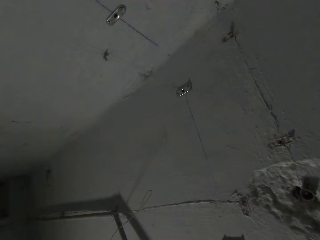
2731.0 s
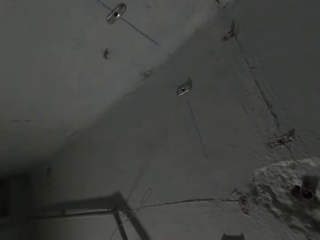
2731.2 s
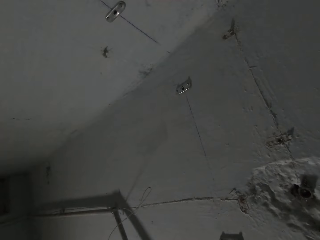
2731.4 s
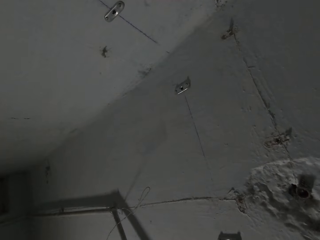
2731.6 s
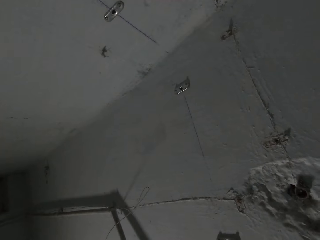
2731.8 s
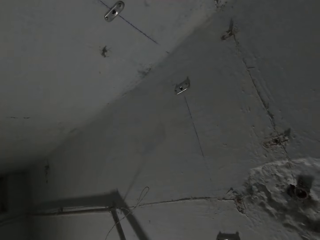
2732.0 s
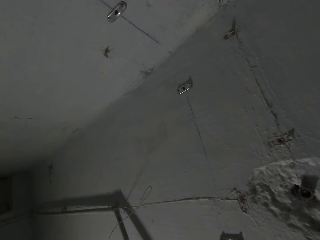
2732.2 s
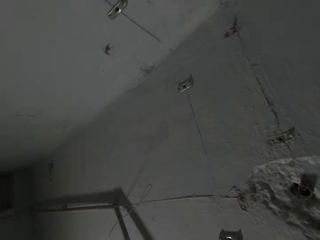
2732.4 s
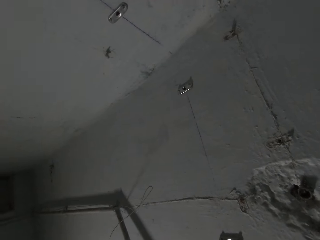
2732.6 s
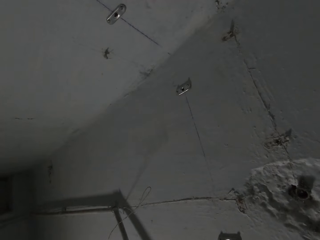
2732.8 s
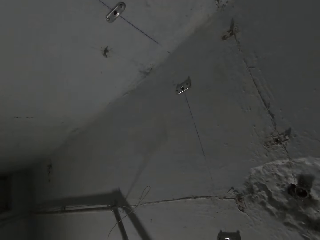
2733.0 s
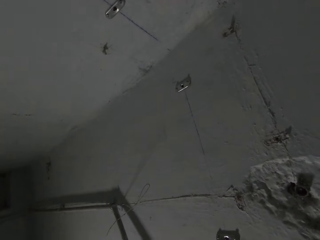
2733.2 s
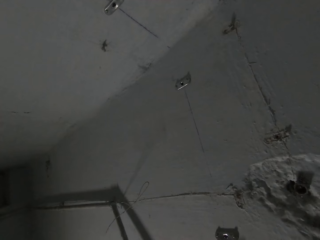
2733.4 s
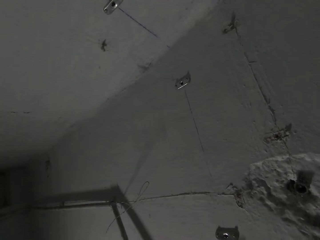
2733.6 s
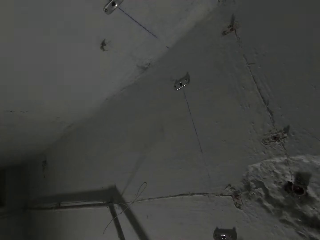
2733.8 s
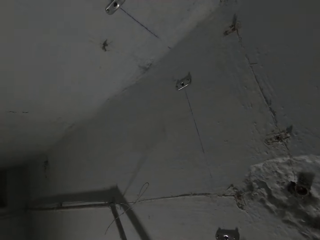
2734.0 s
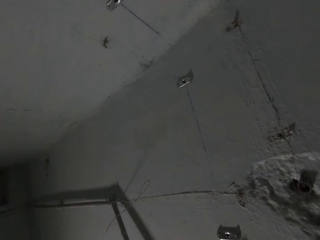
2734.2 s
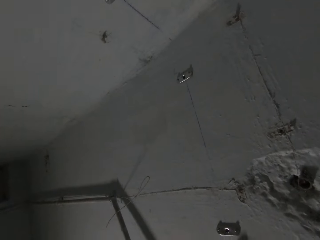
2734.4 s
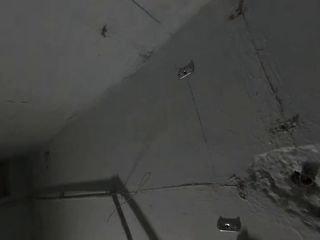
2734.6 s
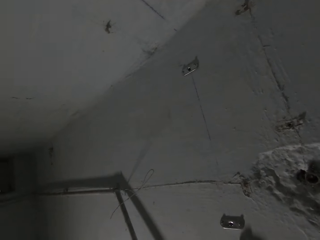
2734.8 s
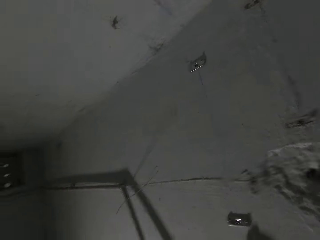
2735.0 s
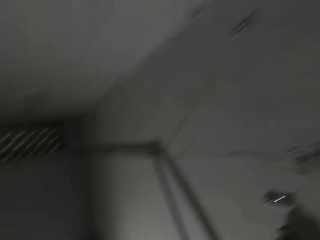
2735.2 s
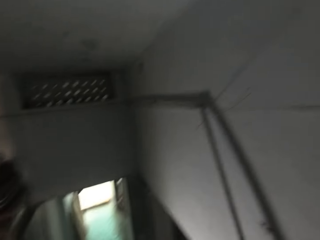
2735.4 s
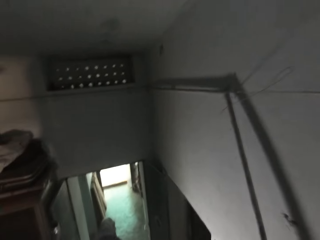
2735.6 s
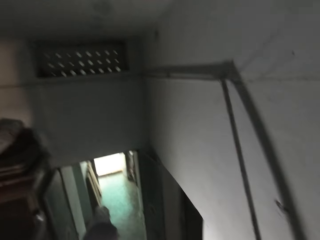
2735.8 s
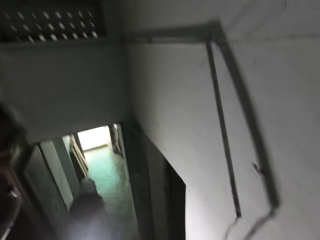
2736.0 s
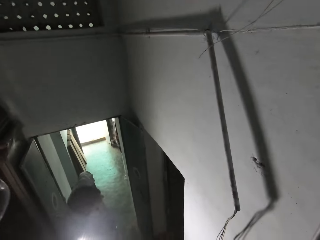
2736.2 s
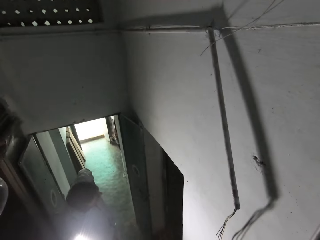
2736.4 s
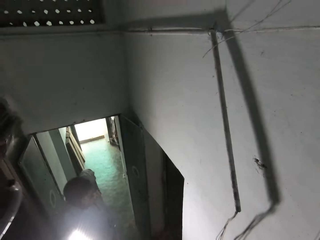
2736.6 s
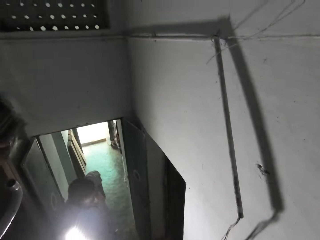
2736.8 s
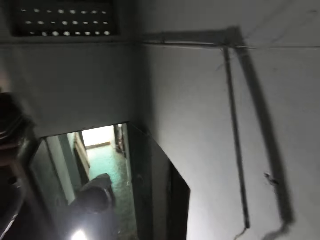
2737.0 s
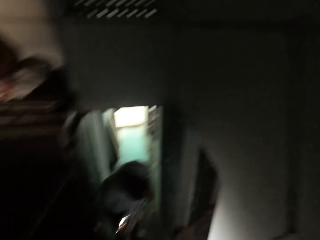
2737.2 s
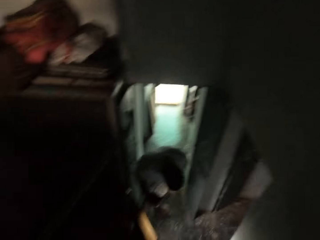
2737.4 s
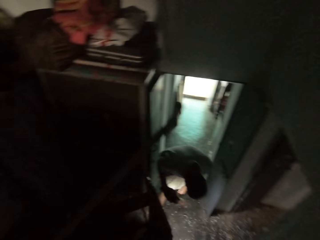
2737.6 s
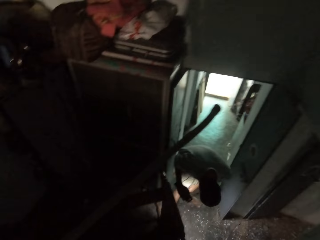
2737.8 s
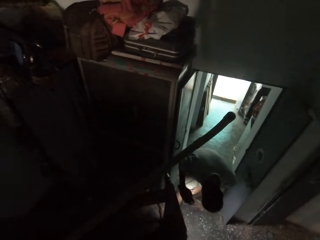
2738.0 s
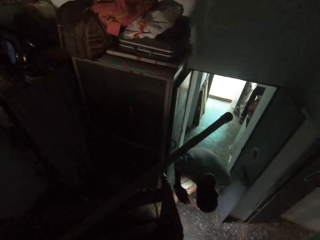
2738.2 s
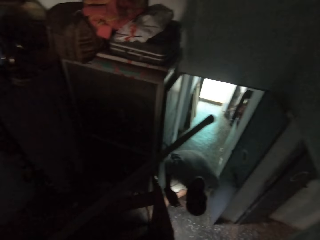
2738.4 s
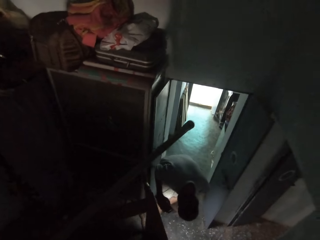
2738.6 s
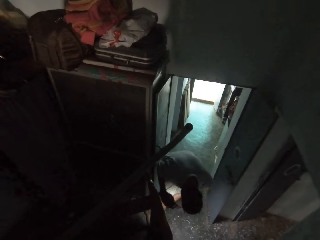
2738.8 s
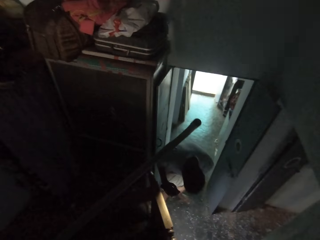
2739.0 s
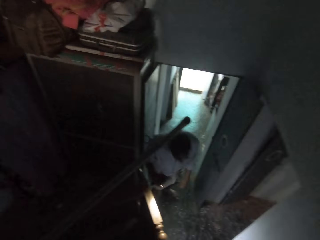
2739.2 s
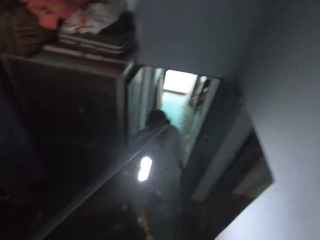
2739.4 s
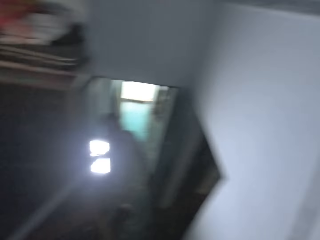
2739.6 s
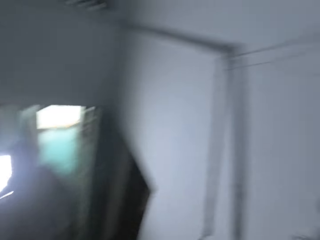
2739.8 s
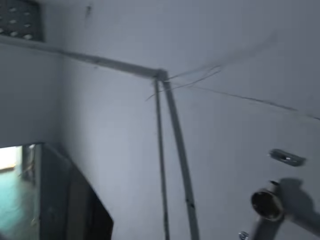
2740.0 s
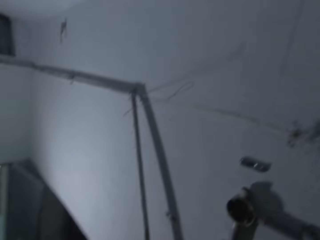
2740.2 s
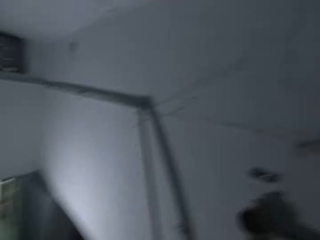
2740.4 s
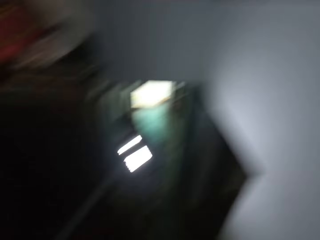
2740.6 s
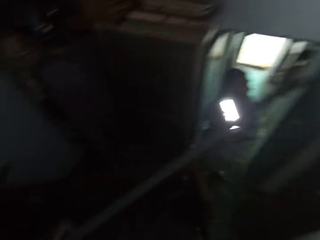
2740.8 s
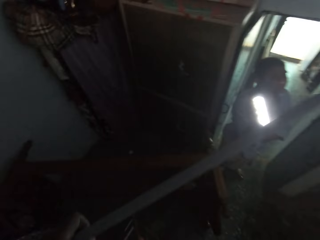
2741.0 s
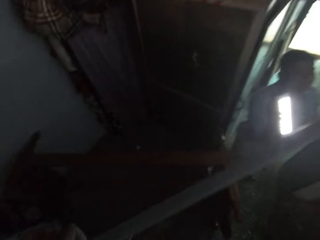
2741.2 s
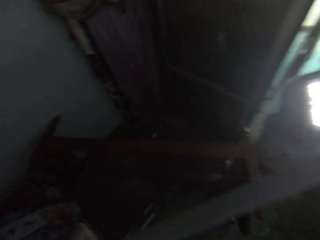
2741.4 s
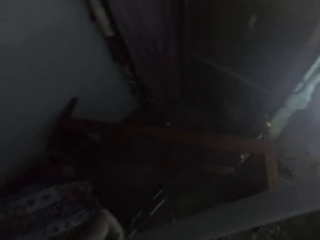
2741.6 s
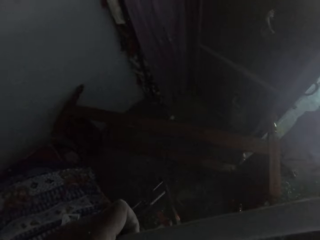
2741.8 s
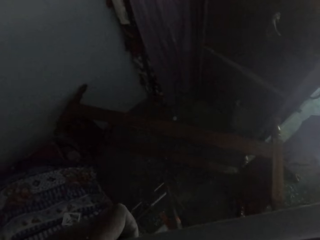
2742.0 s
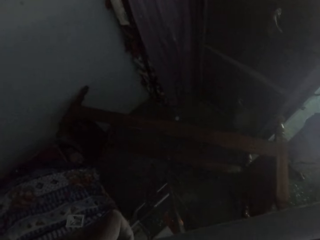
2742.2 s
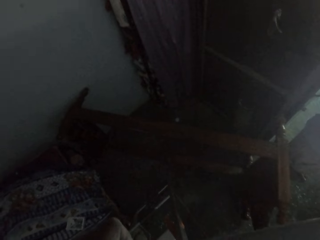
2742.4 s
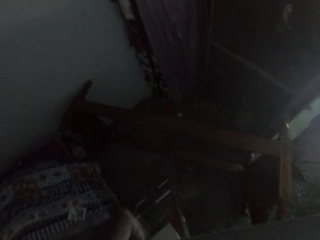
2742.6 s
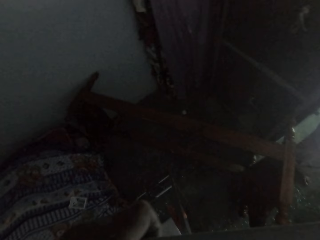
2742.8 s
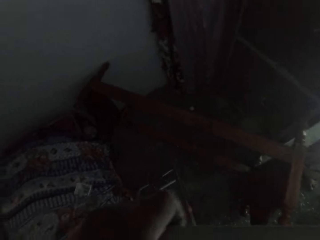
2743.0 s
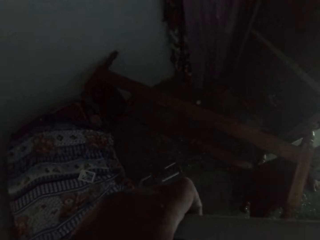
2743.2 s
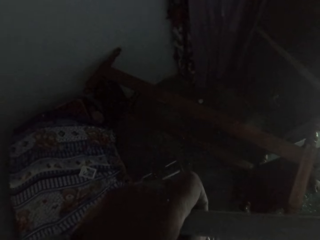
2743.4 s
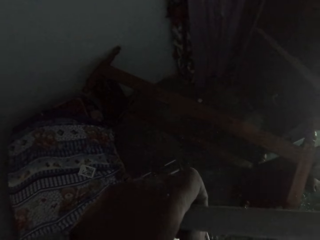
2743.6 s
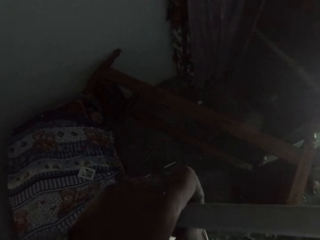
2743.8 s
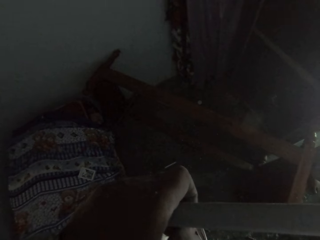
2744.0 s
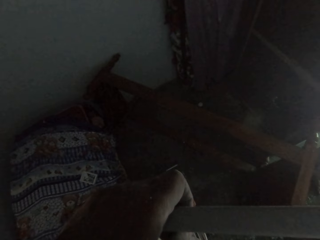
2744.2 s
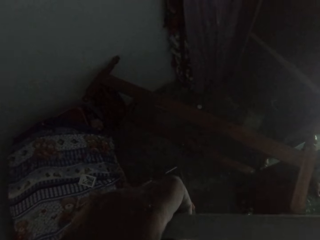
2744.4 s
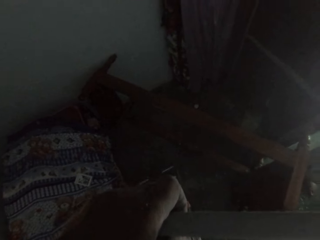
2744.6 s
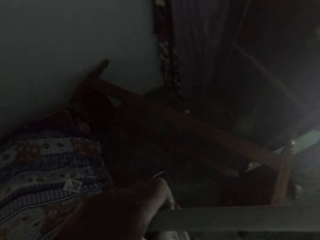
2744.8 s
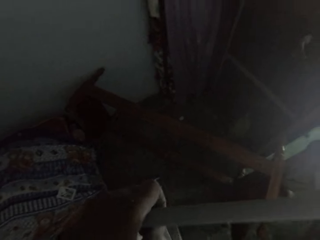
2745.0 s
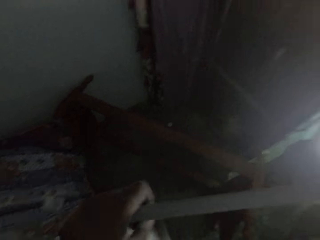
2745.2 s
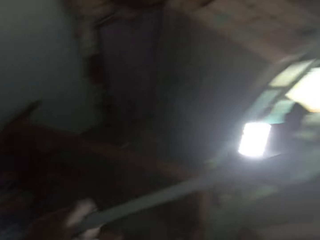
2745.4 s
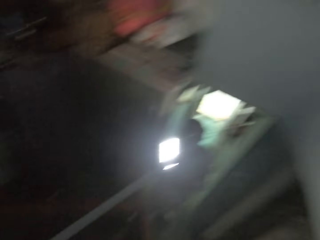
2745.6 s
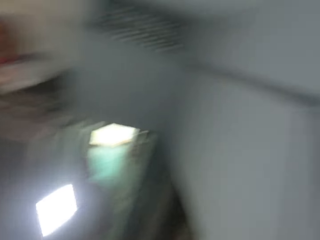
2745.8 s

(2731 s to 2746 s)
The camera wearer talks with a man. The man holds the torch. The camera wearer looks around the room.

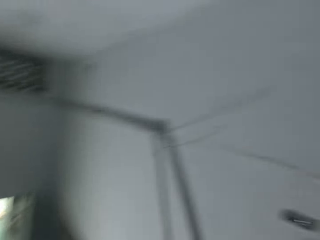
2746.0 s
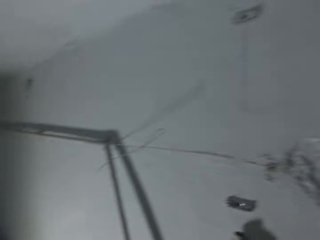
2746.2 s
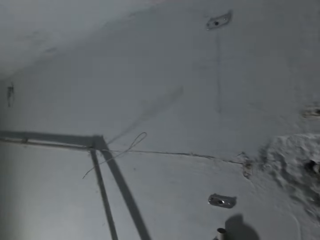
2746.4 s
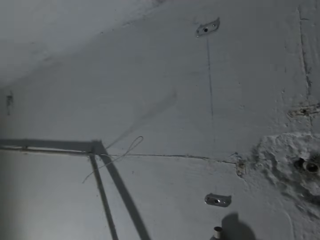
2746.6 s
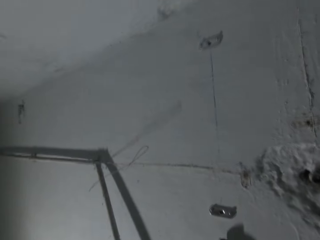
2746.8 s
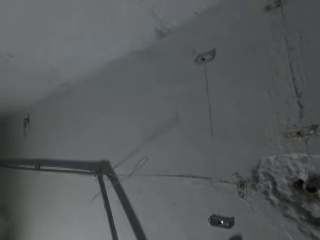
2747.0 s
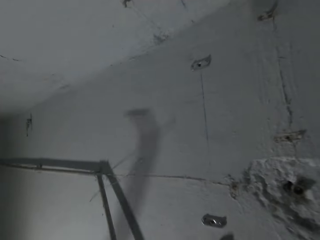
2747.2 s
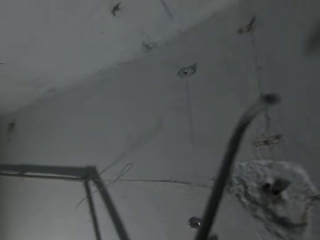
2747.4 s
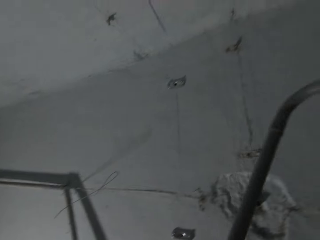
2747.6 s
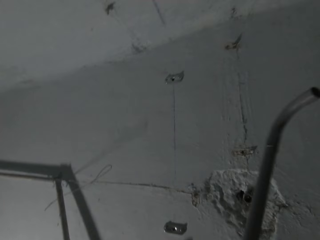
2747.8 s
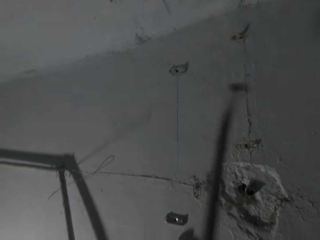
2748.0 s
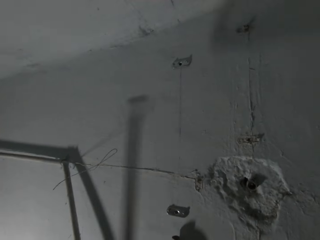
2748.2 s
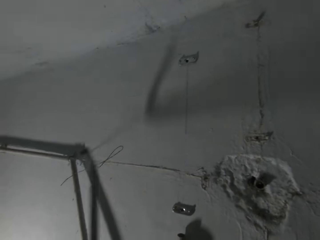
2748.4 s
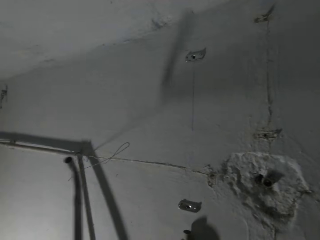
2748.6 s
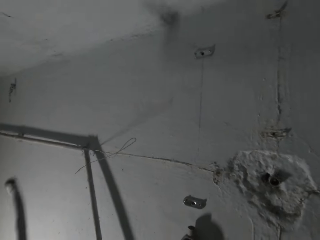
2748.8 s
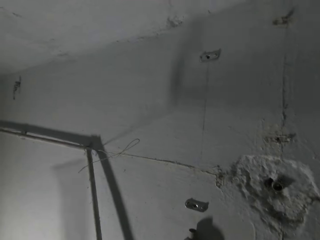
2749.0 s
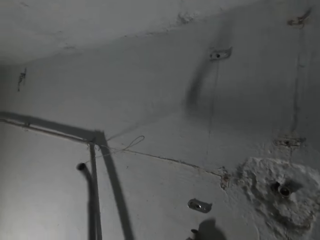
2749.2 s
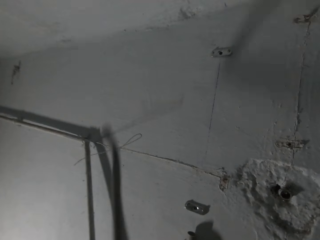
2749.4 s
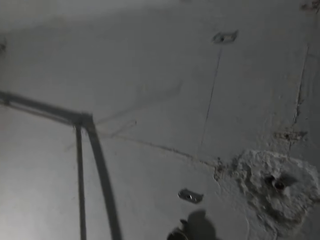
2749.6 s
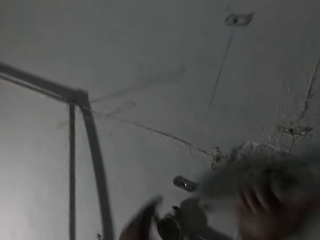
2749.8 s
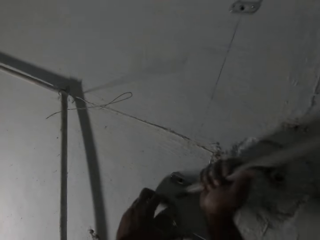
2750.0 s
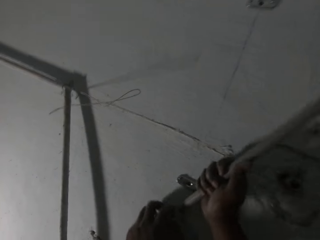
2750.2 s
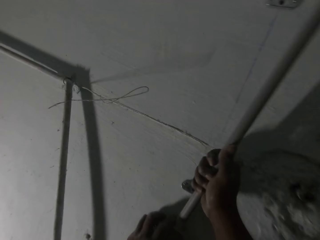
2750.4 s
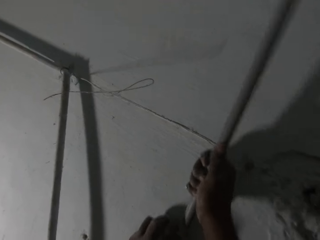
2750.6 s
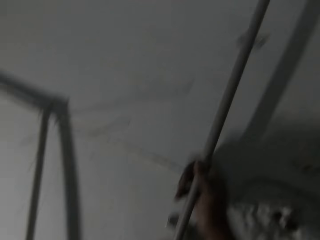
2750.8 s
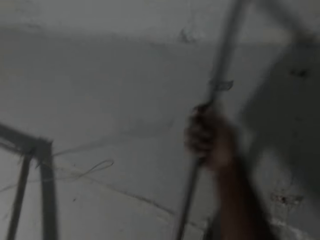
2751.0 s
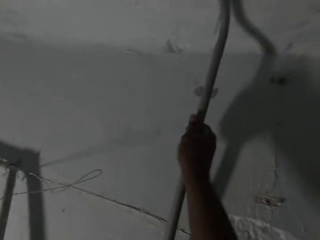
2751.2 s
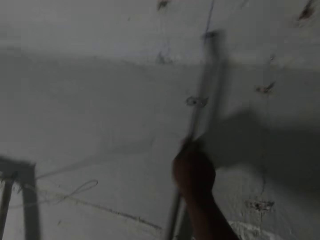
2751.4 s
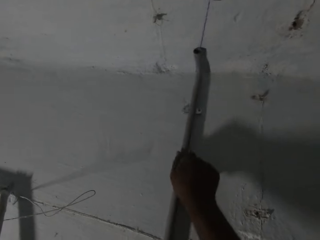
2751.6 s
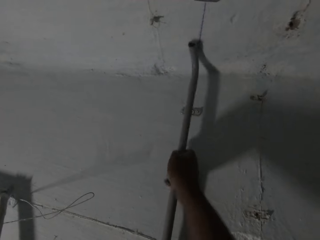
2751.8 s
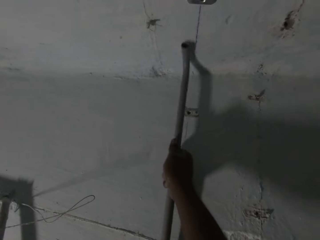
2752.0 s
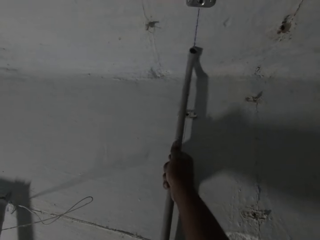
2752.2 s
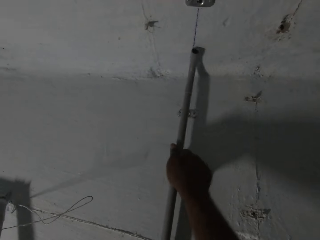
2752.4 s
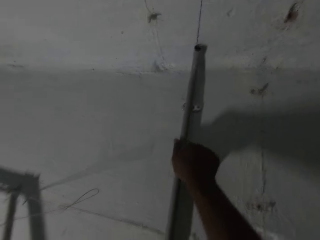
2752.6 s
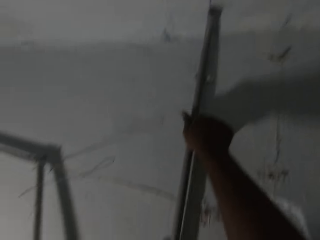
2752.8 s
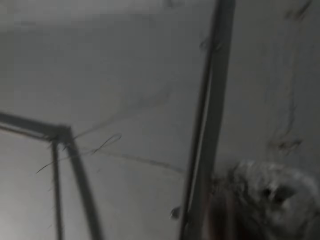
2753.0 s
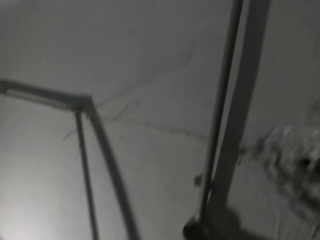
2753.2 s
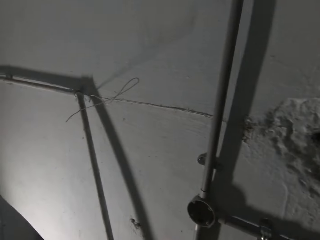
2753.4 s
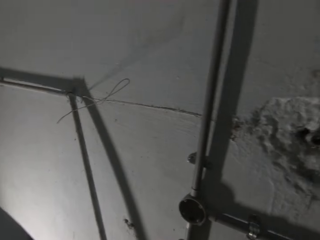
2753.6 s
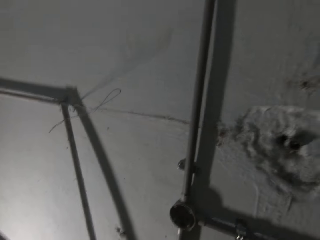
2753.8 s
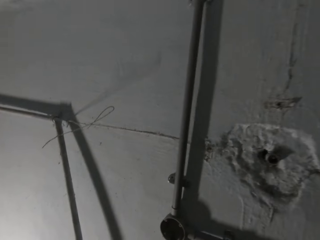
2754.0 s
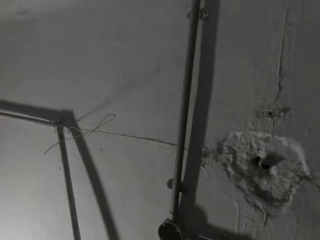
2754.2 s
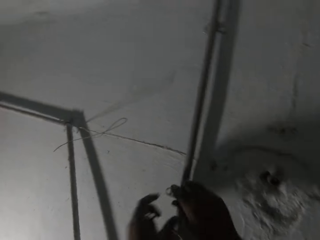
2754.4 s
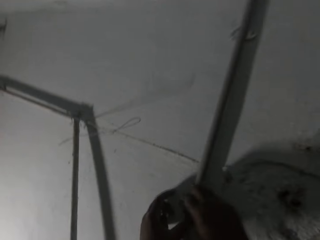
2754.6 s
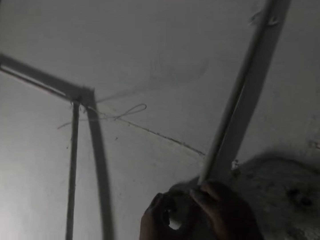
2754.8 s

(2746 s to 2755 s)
The camera wearer fixes the pipe. He holds the pipe to the wall with his hands.
